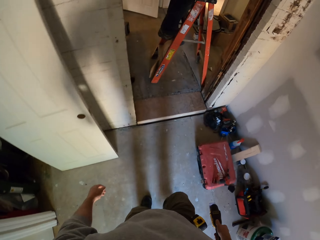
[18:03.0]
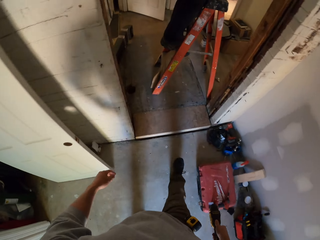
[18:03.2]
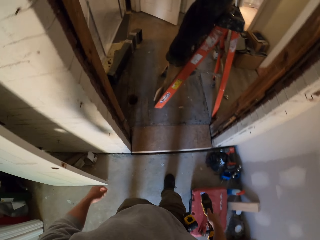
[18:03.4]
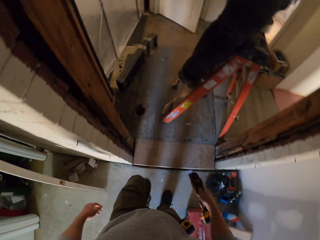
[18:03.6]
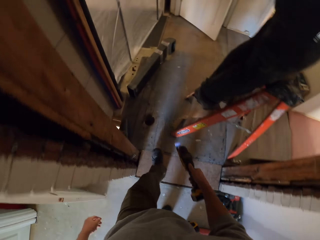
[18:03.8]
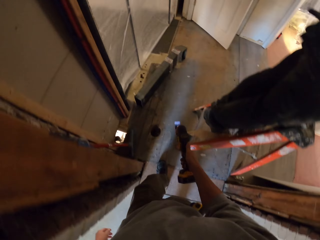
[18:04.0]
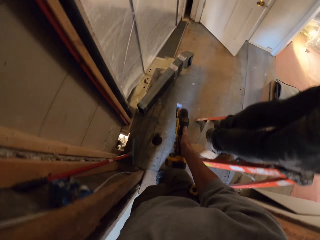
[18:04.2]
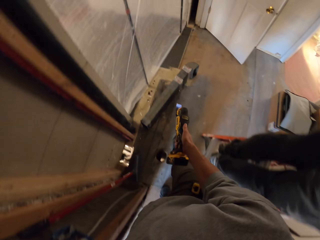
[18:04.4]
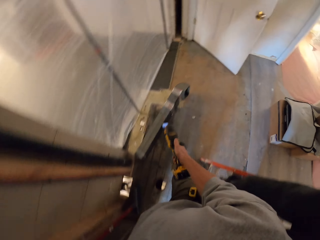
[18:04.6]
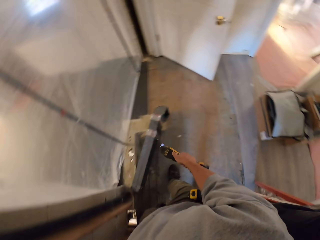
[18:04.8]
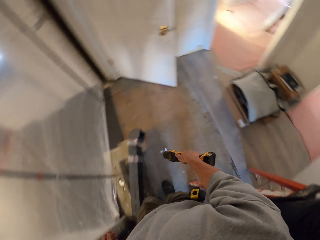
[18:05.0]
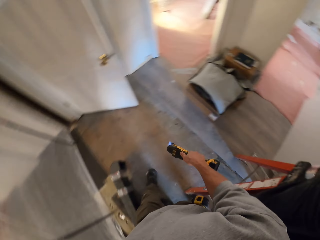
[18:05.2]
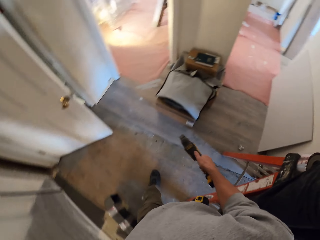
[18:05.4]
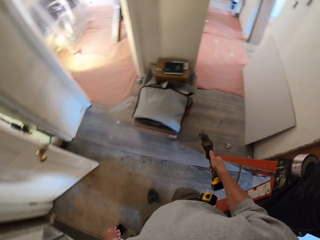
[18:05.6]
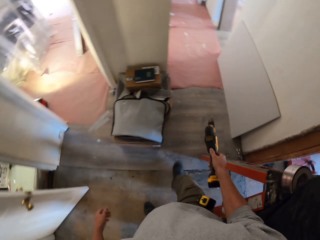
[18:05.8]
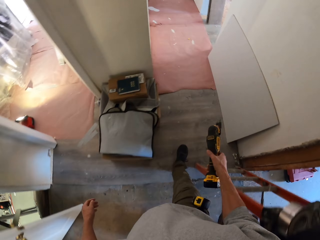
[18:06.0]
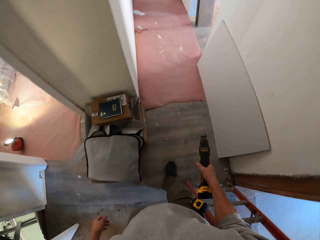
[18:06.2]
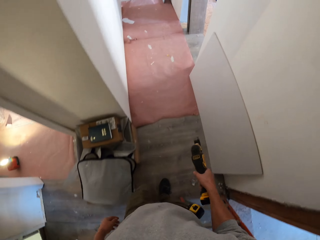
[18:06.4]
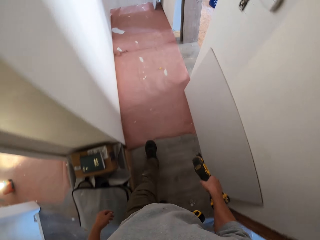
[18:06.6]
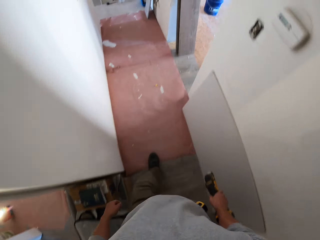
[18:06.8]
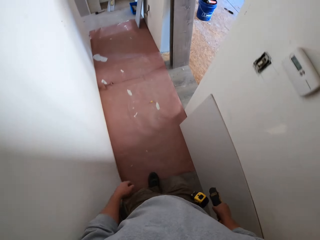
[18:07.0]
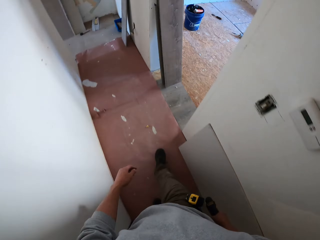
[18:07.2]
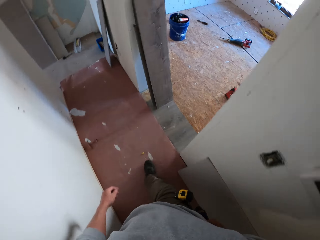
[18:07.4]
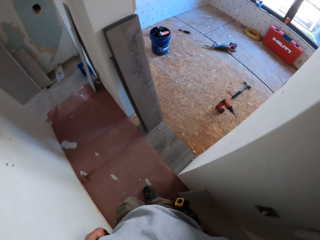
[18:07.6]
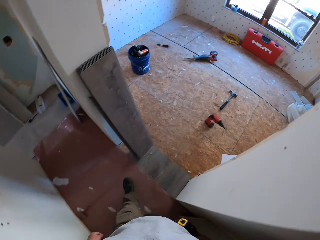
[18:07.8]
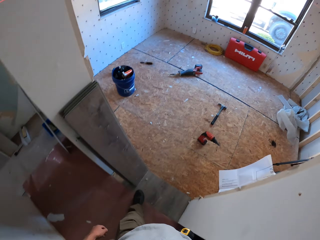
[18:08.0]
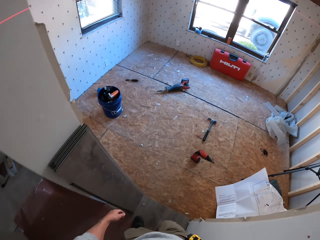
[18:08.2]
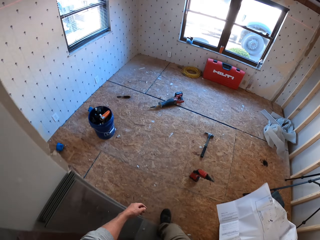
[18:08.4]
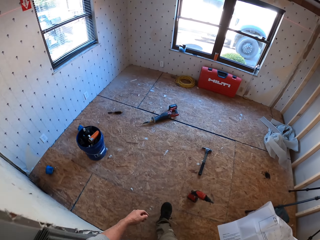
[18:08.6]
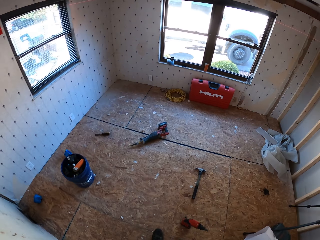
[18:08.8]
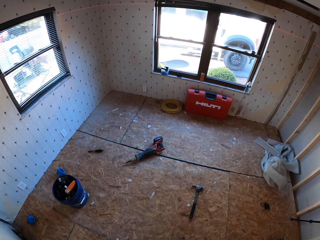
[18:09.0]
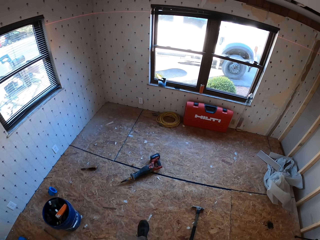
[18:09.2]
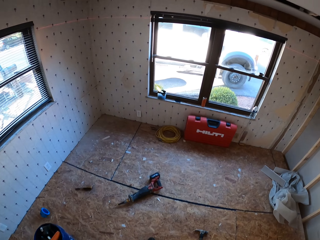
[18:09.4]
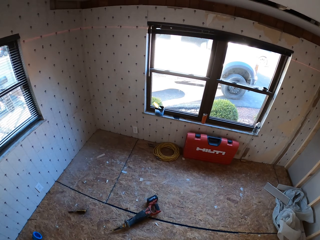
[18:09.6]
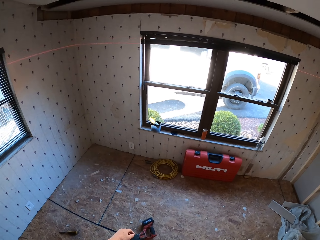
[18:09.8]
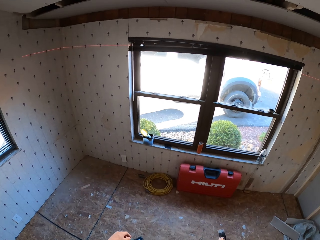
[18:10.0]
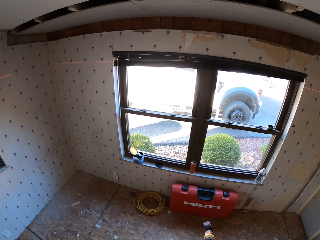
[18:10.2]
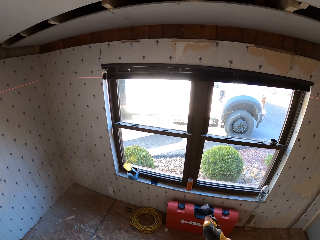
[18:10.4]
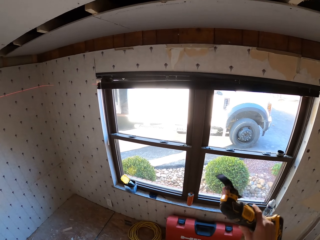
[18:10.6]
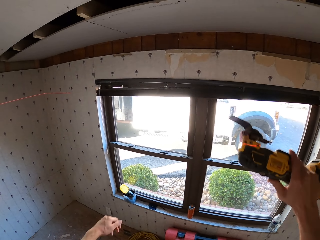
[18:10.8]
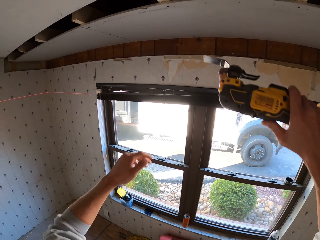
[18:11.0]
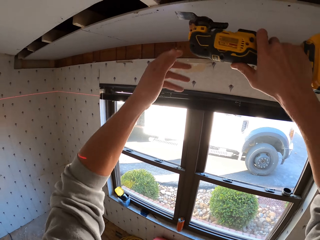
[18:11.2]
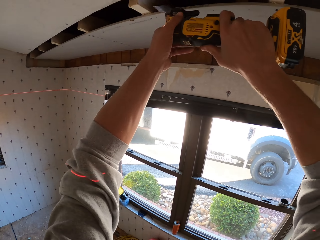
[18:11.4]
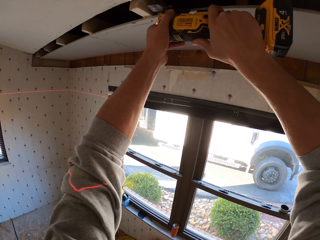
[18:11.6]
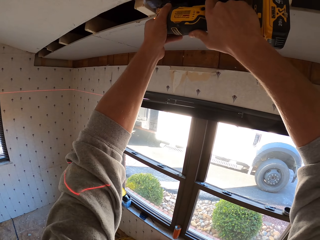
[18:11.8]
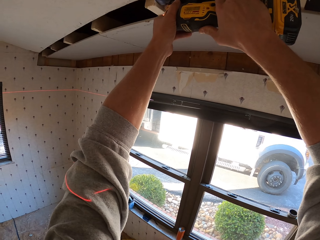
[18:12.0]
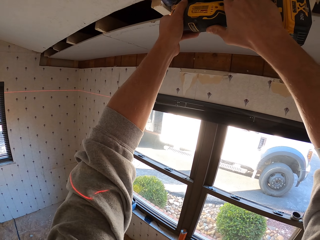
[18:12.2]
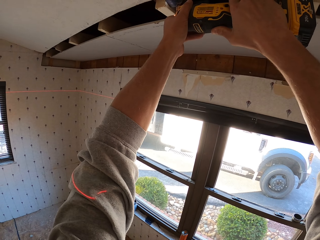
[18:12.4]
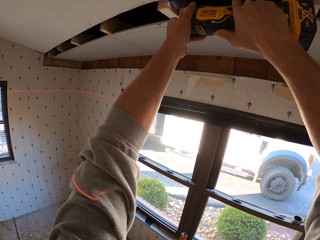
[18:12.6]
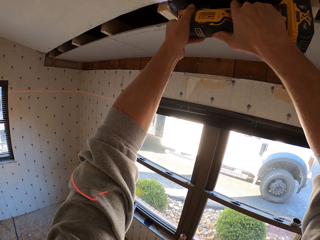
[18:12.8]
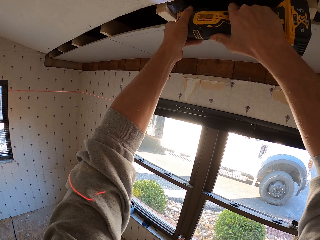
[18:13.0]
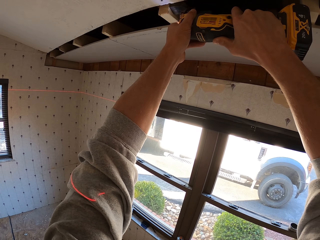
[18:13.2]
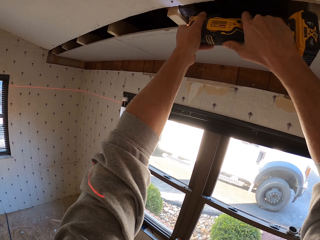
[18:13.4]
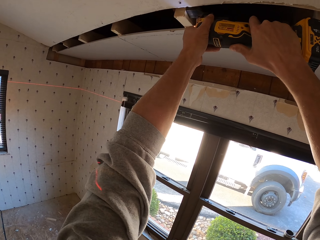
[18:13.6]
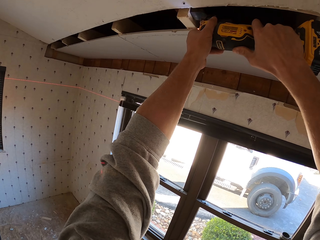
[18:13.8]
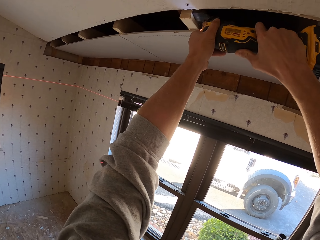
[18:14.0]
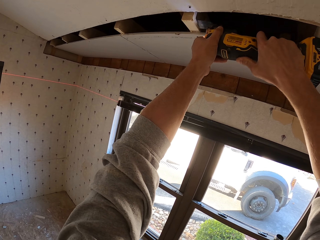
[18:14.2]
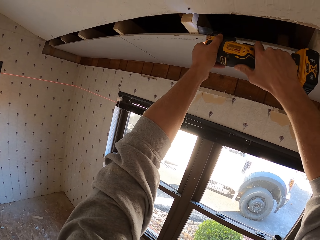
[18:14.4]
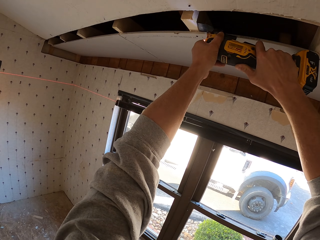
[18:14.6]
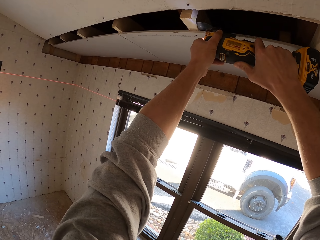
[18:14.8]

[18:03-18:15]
The camera wearer cuts a piece of wood.

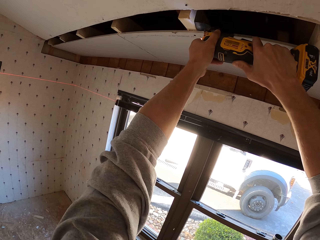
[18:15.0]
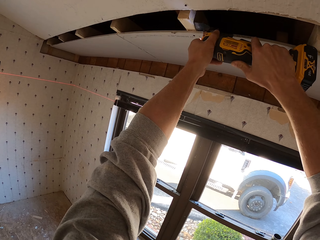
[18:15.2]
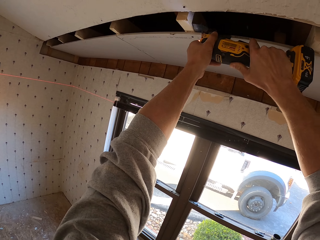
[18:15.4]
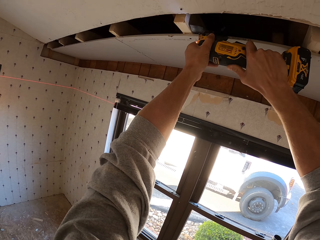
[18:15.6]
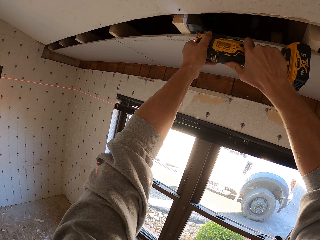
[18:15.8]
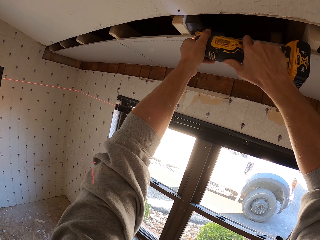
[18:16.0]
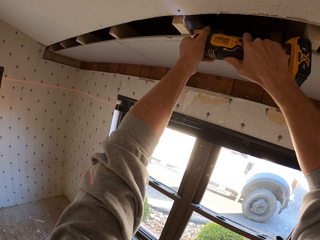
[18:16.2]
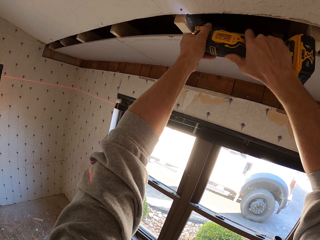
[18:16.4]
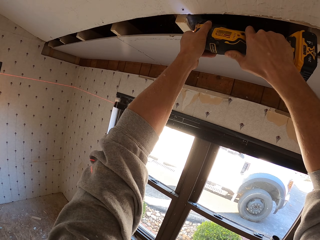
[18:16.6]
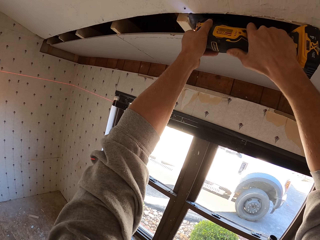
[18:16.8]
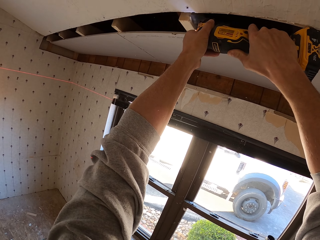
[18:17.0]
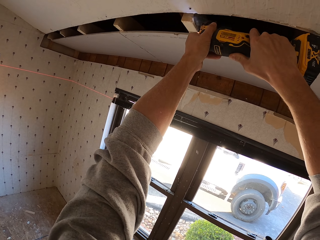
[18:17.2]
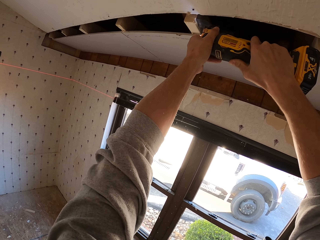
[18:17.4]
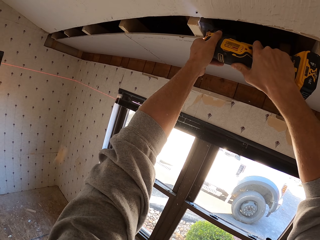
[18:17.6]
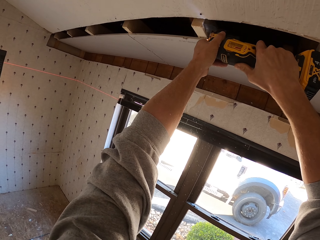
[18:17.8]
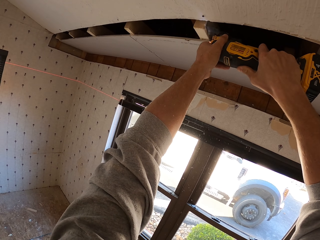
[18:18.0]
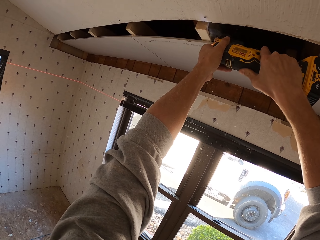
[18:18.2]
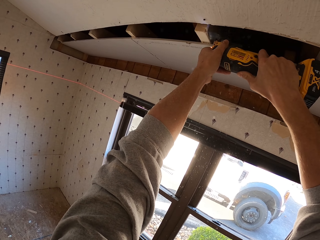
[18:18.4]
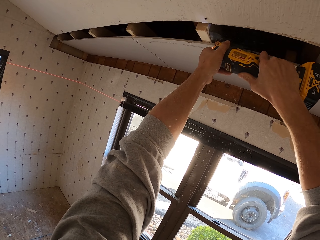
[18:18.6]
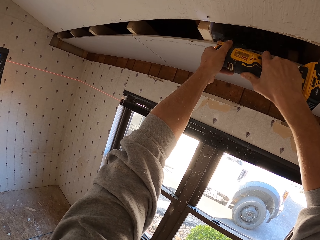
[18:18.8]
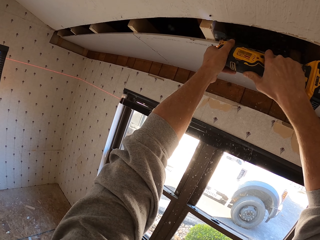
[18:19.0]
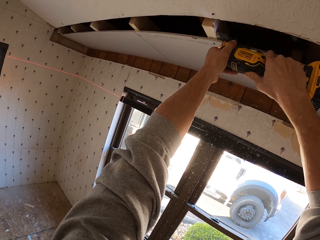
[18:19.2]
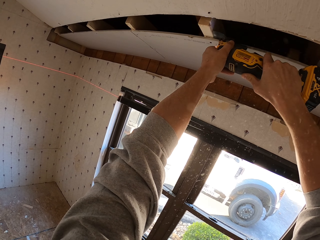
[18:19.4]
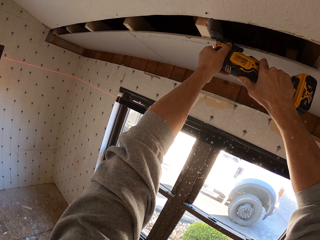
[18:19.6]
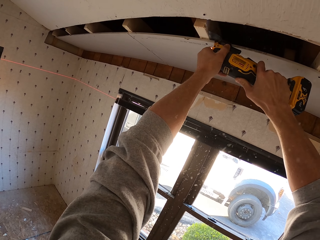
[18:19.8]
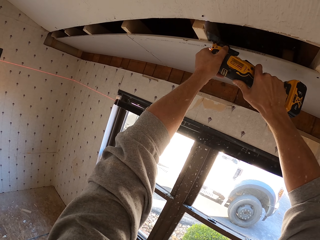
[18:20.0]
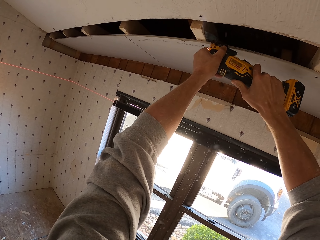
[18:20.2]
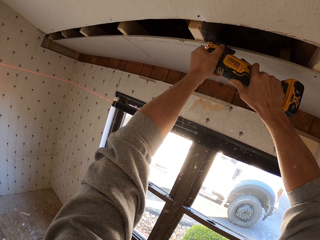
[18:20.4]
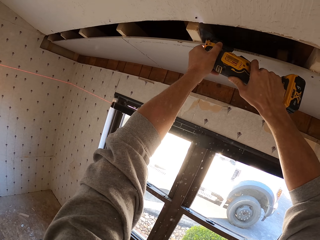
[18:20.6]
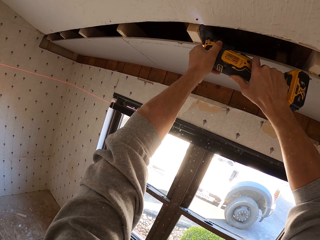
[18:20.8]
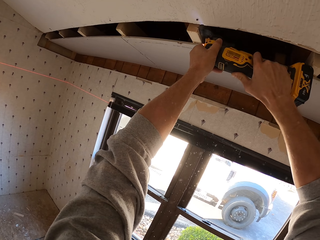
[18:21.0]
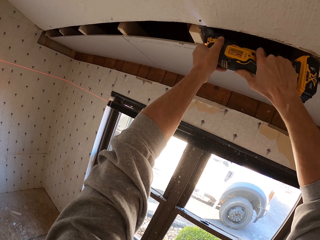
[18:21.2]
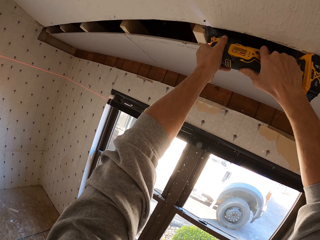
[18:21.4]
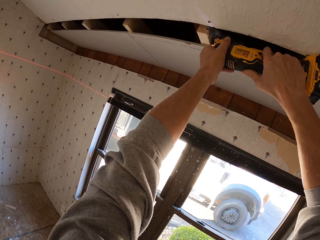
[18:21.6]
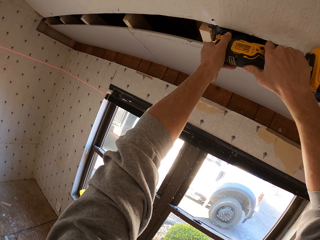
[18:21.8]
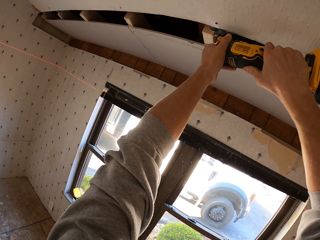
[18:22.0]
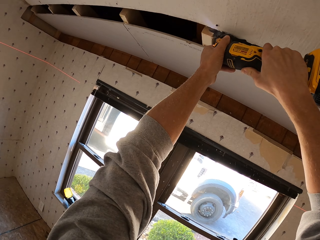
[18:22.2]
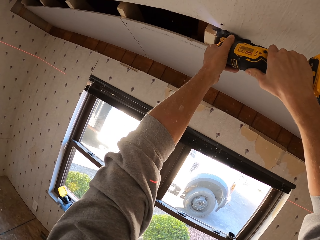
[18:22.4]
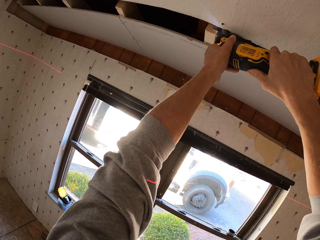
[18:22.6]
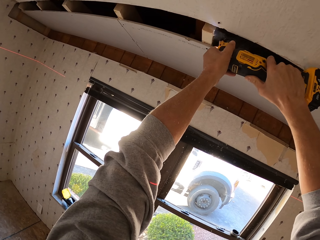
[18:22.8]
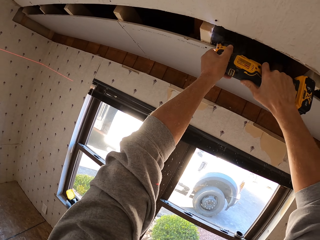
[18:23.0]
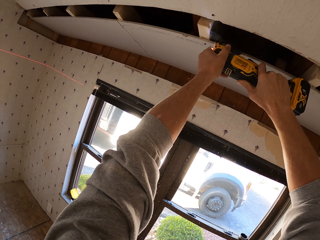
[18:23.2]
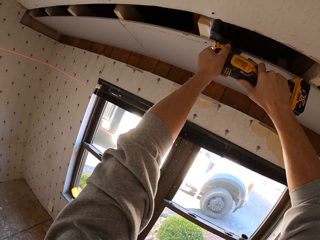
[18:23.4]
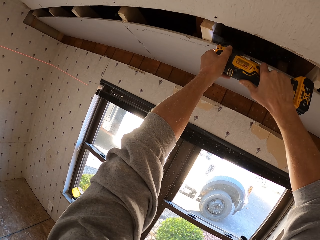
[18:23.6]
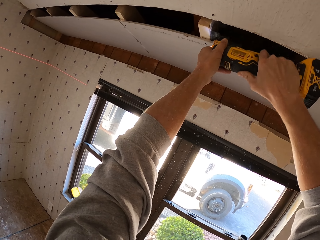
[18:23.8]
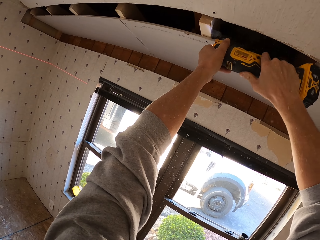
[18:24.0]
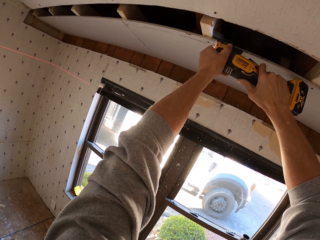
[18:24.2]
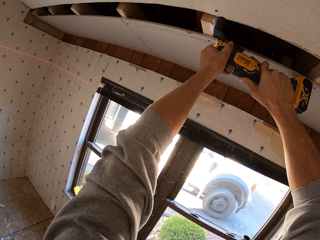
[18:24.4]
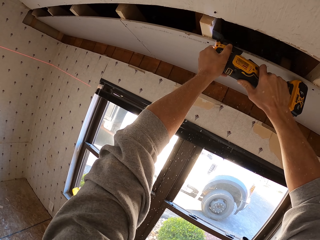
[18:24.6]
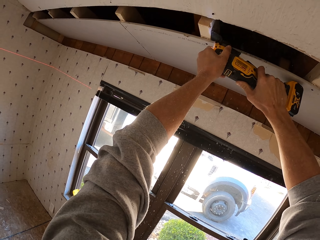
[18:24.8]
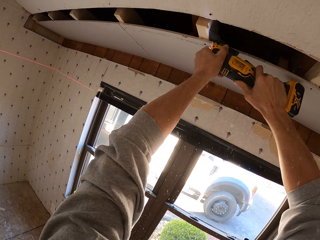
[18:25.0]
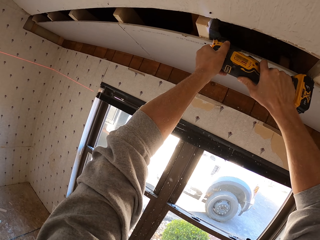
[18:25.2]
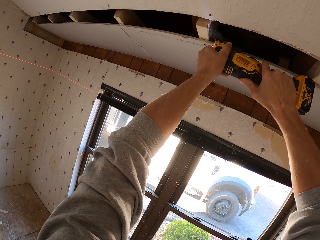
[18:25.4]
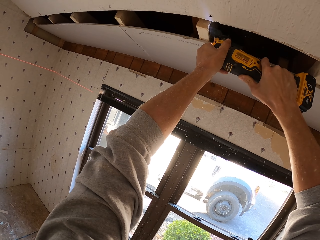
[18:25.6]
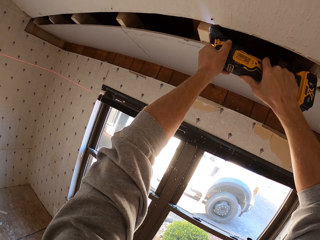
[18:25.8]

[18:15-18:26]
The camera wearer cuts the wood with the wood trimmer. They turn to the side. They cut the wood with the wood trimmer.
